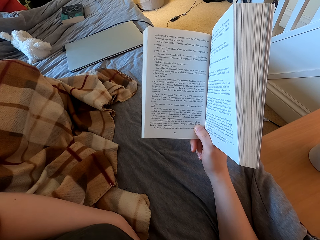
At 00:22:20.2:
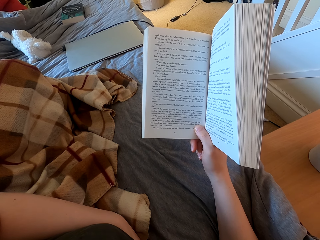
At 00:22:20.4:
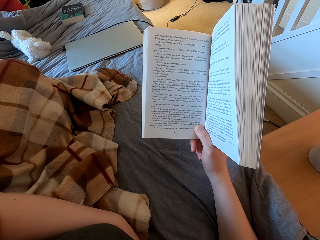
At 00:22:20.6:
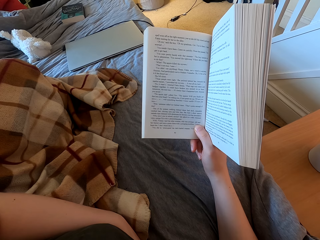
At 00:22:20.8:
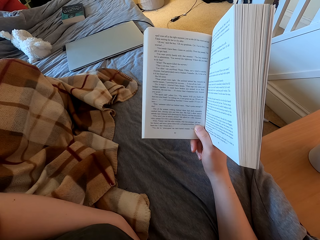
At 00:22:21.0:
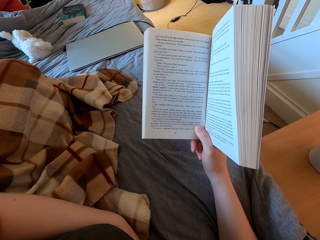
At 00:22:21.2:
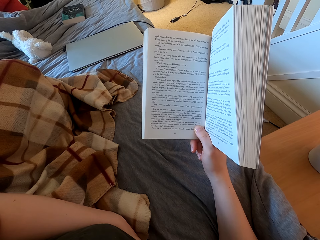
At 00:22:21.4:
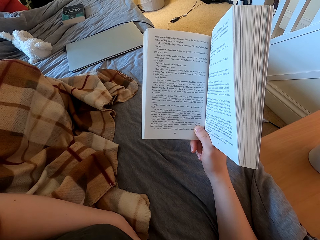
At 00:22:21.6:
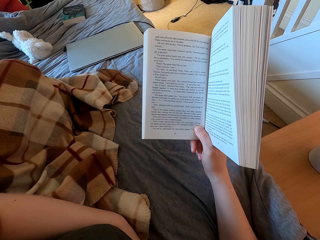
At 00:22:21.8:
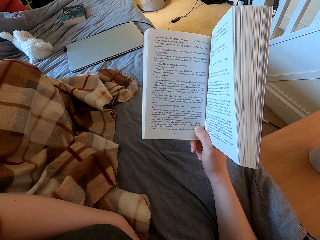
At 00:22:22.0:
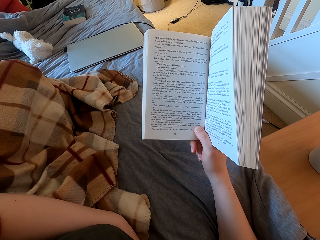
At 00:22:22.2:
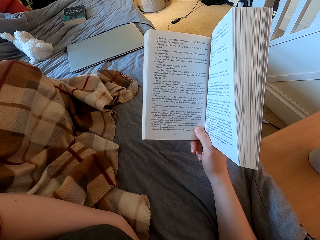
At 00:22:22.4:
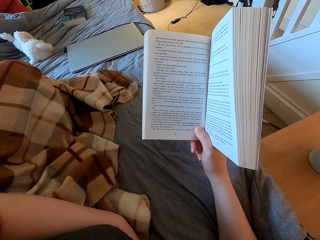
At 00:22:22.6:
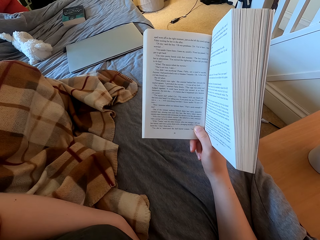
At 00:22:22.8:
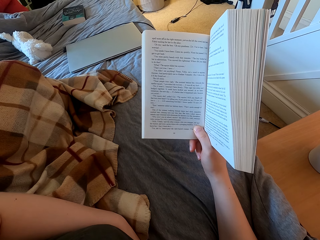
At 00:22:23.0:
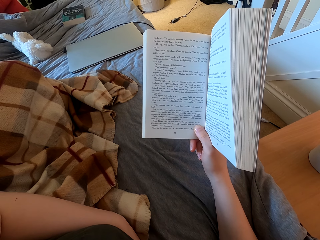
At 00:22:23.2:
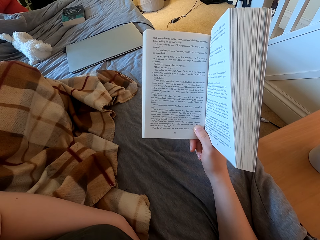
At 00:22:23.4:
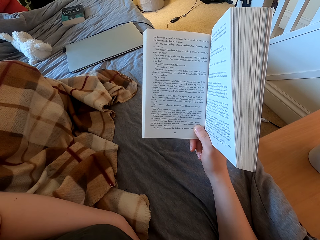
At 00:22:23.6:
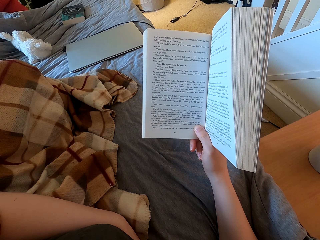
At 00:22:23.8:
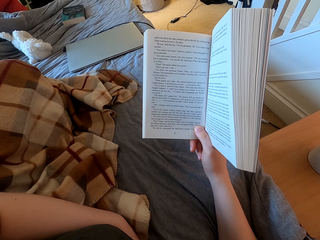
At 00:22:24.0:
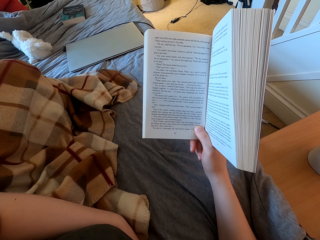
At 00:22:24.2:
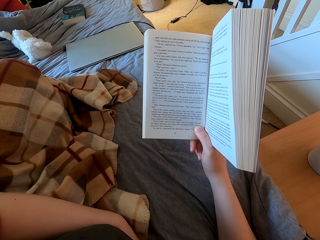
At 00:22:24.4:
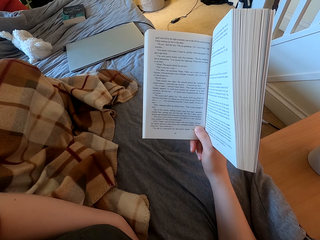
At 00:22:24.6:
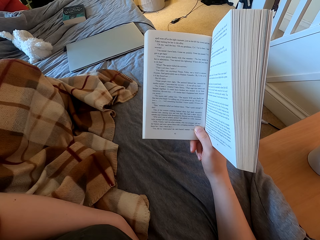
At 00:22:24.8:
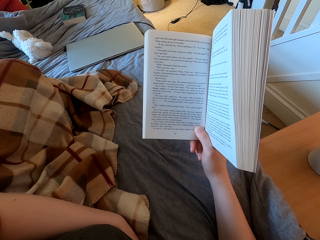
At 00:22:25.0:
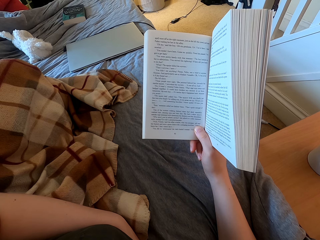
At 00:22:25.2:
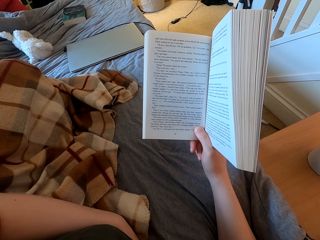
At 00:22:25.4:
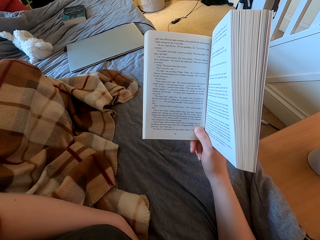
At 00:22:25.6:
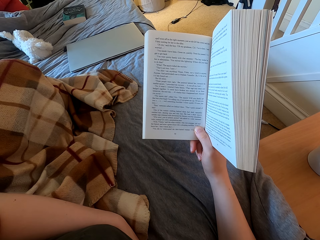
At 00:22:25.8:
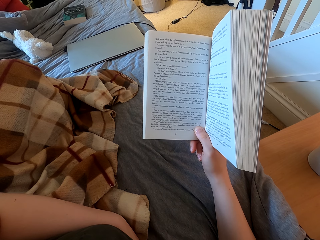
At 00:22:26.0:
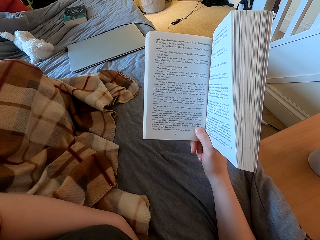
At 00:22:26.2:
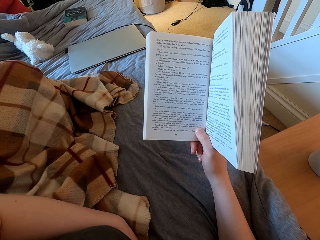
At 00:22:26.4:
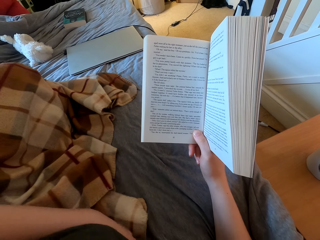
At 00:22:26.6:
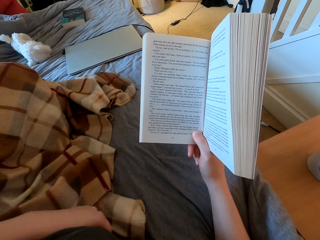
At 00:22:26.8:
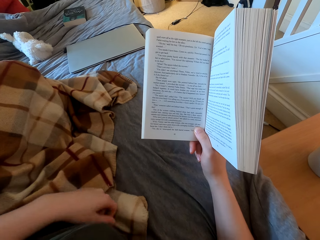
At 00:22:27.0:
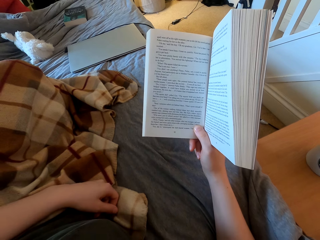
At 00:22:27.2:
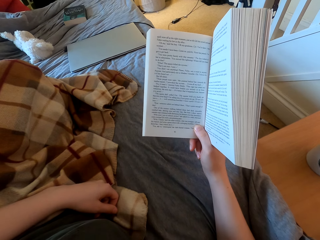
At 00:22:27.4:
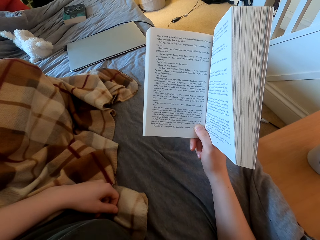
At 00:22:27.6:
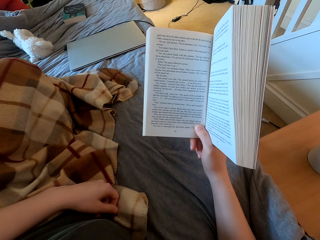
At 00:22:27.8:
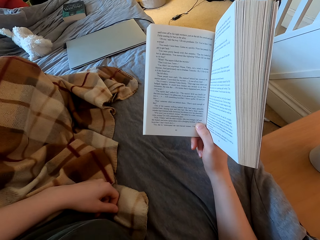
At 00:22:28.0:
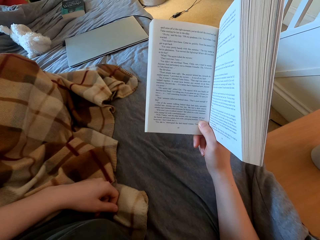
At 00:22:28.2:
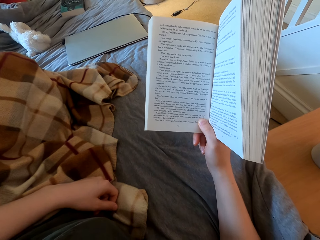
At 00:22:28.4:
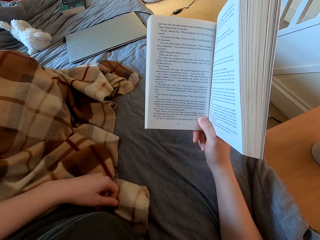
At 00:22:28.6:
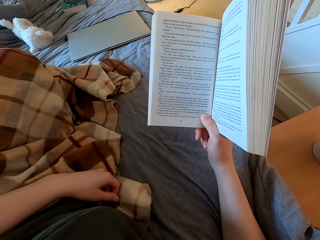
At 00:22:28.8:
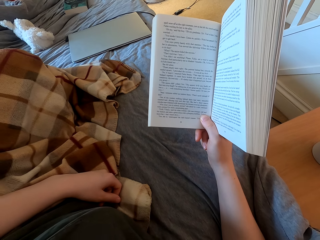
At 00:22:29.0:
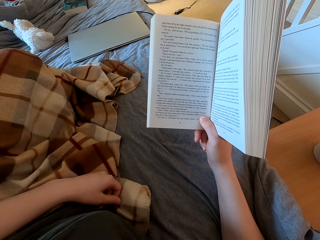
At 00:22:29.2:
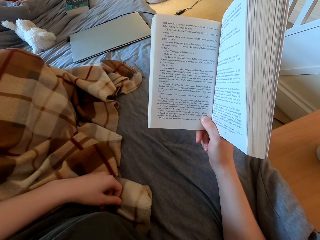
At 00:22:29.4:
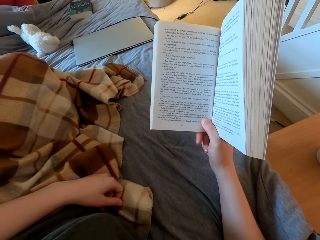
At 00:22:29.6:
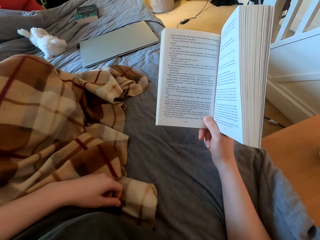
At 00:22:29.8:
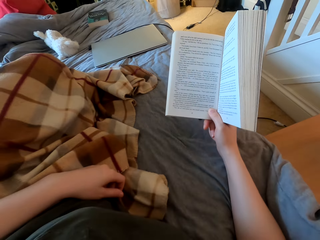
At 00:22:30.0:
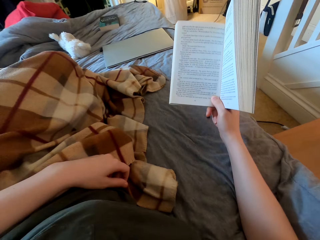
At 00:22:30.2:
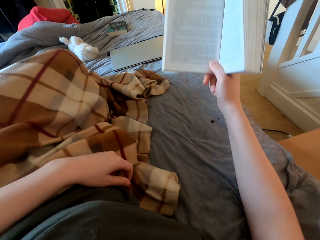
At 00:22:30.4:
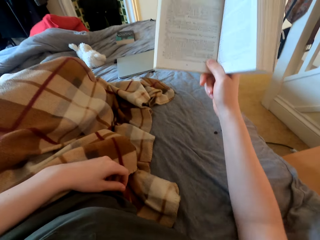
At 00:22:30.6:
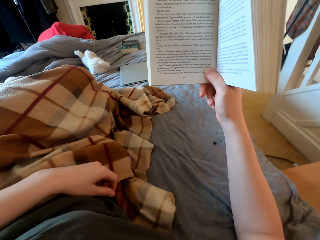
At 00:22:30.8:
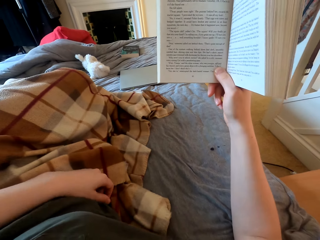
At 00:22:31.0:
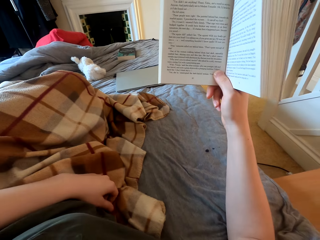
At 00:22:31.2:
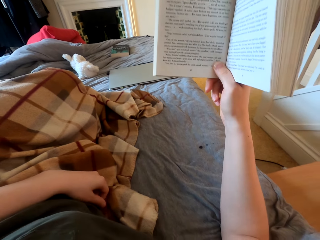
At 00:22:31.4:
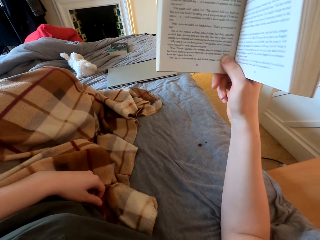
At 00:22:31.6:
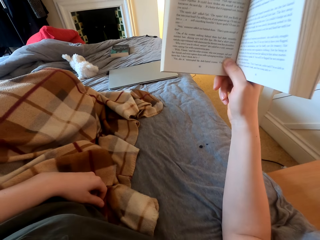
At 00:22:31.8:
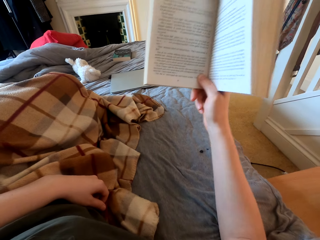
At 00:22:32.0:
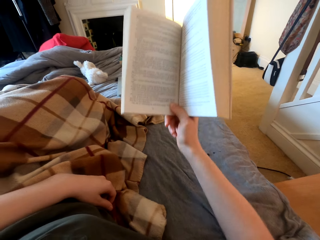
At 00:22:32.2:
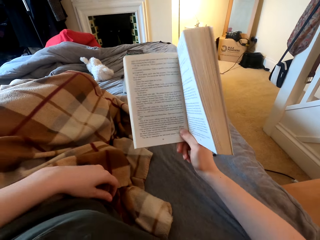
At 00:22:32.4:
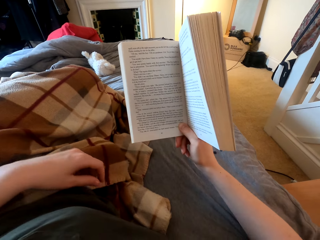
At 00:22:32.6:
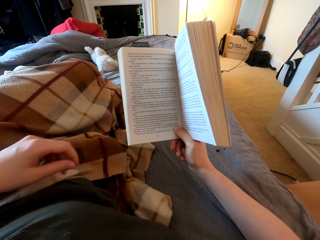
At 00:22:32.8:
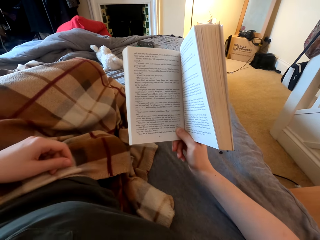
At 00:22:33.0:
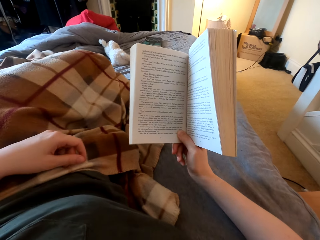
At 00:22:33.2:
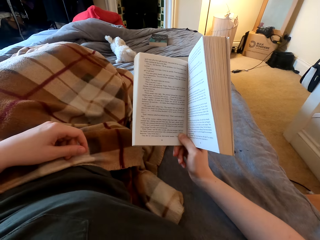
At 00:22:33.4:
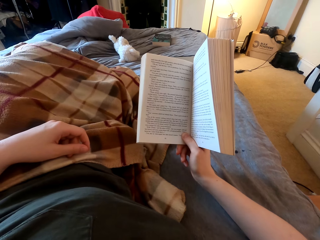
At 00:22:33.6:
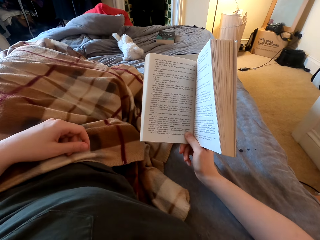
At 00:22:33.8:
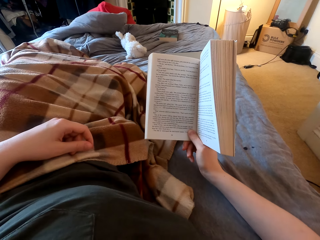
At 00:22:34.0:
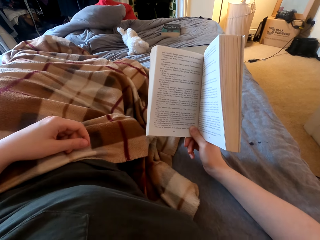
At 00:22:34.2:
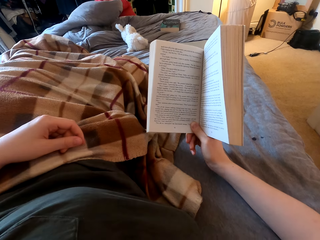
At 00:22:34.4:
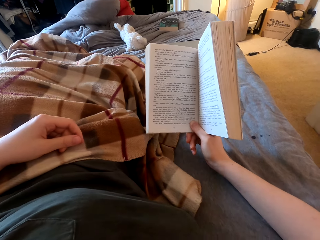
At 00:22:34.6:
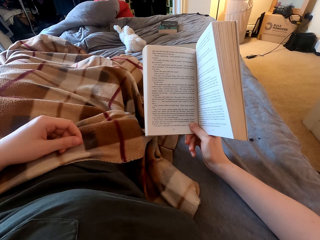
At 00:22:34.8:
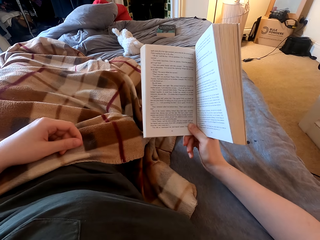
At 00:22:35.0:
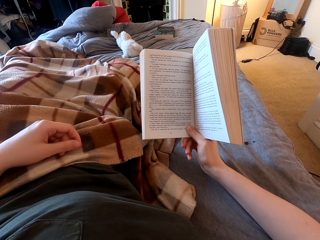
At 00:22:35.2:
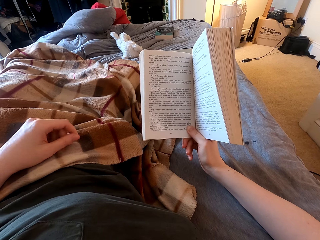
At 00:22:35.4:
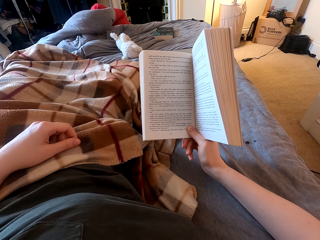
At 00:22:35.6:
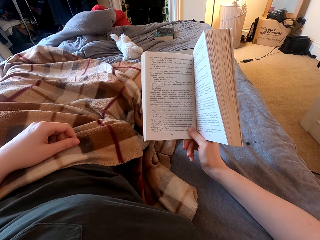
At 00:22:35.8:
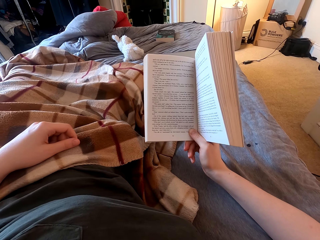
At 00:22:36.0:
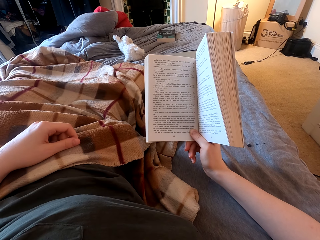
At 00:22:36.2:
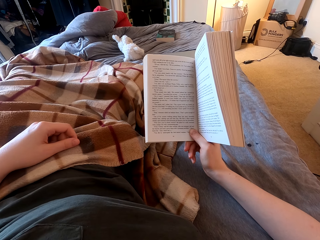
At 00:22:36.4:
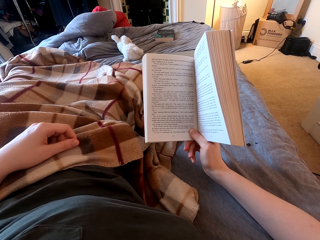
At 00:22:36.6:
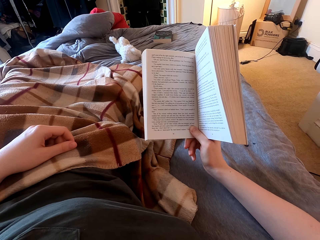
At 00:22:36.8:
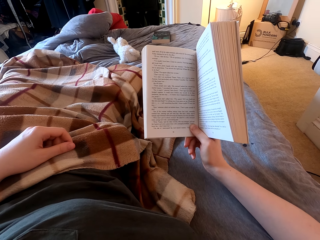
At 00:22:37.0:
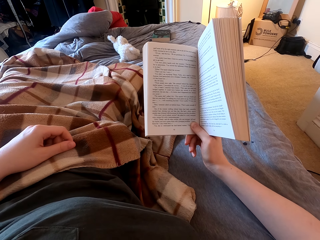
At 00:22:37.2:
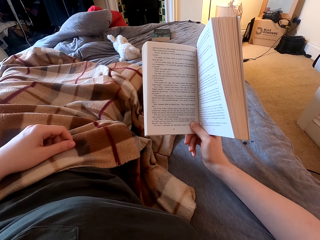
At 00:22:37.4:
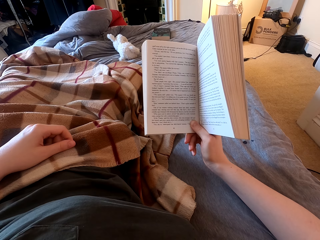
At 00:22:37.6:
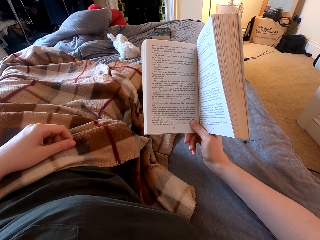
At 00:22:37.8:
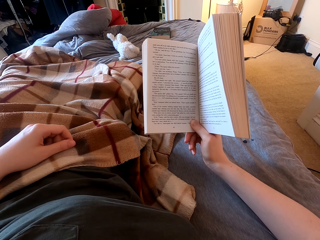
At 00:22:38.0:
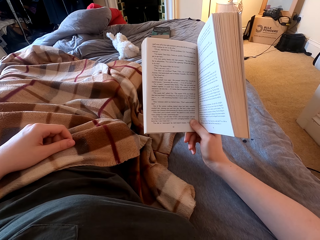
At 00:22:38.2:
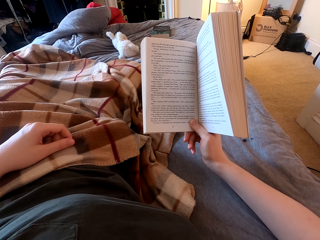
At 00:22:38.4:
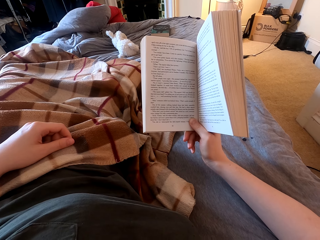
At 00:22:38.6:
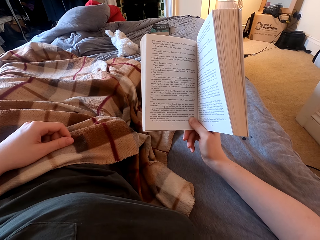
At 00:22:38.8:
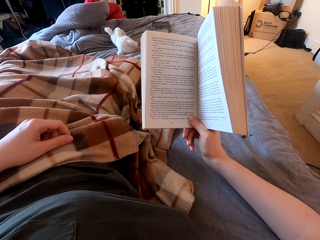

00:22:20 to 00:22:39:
The camera wearer moves the left hand. They read the book. They swing the right hand. They read the book.

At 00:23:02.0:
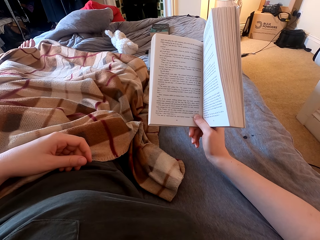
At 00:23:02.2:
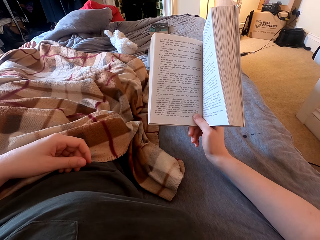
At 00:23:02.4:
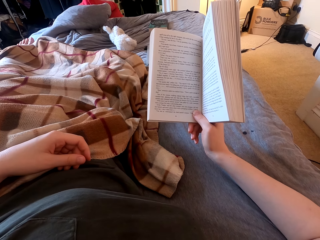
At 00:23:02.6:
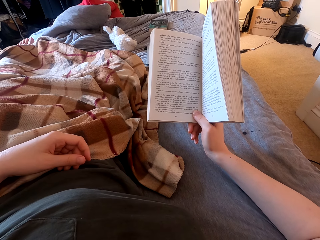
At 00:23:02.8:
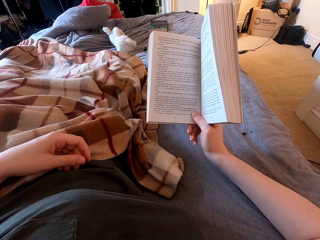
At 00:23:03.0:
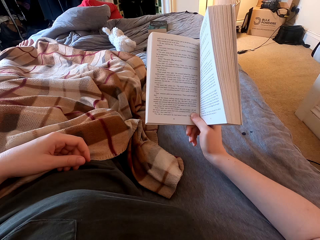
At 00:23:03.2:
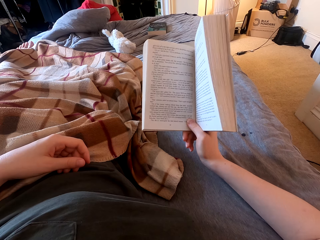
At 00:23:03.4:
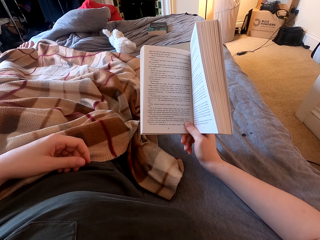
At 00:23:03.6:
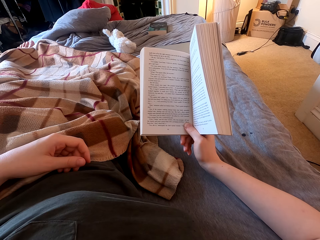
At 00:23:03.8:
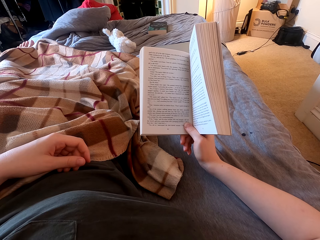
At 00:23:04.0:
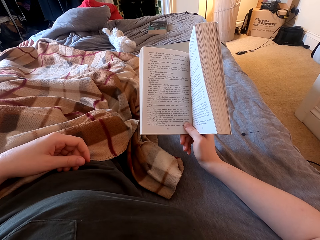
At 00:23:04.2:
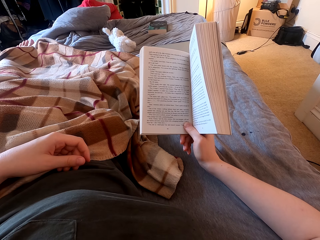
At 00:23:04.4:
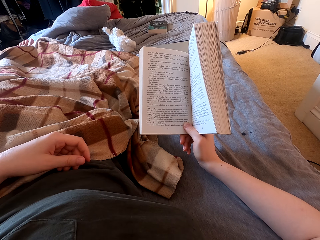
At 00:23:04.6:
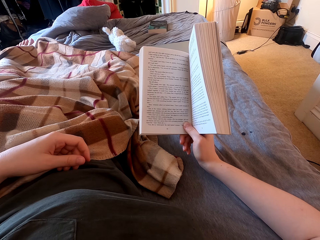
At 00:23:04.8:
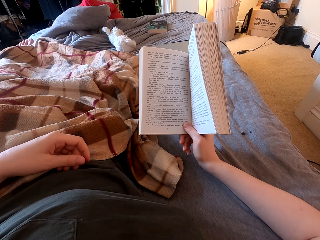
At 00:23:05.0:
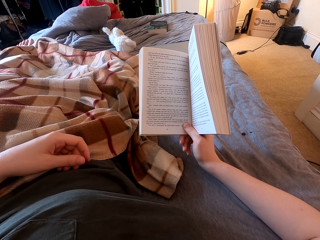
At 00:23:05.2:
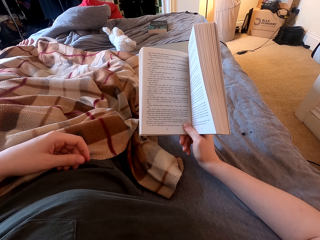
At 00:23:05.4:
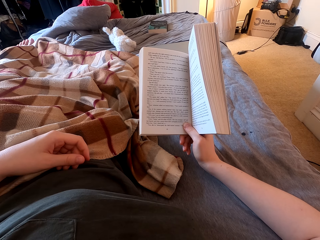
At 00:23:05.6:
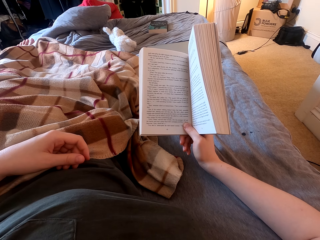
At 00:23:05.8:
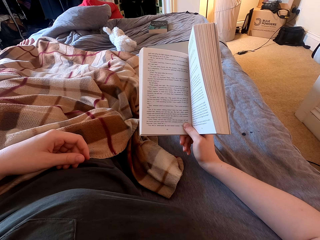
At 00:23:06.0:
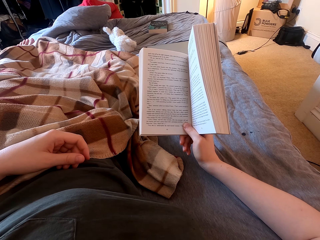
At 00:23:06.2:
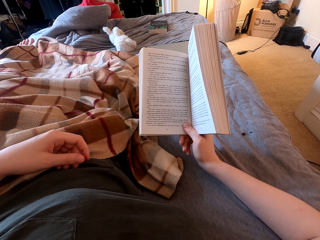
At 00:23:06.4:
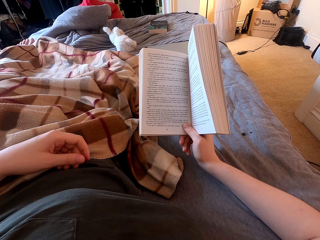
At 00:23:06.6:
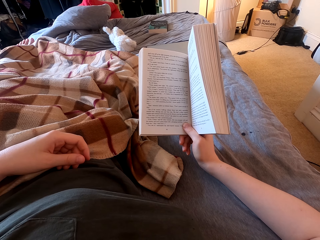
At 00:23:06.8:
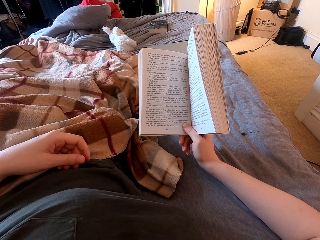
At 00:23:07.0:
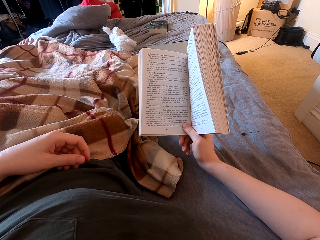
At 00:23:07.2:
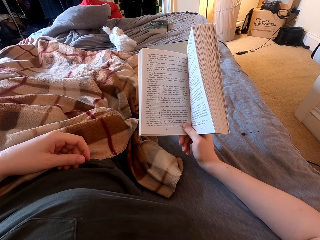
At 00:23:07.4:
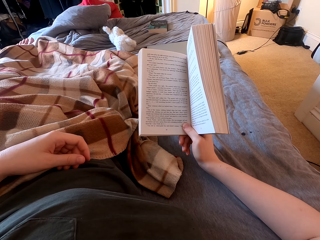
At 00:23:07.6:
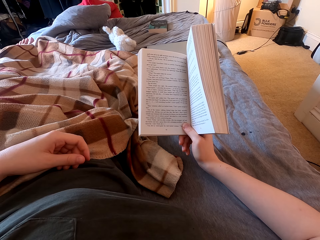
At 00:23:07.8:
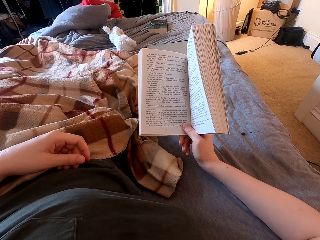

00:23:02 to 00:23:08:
The camera wearer reads the book.
